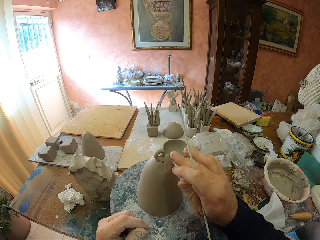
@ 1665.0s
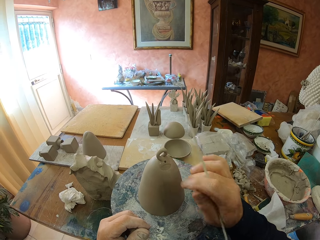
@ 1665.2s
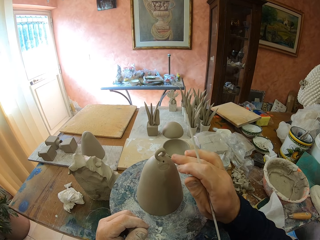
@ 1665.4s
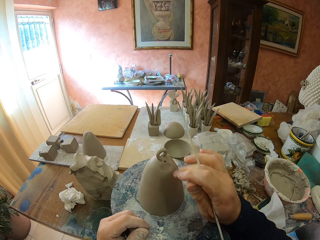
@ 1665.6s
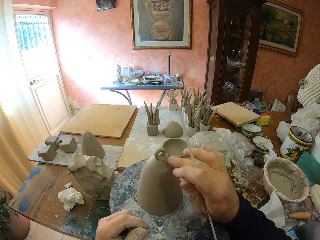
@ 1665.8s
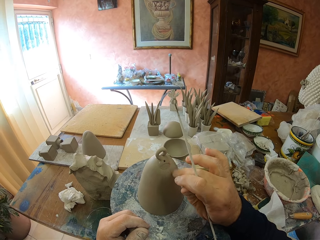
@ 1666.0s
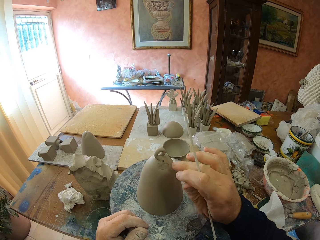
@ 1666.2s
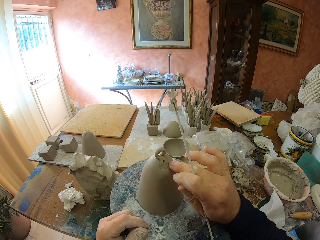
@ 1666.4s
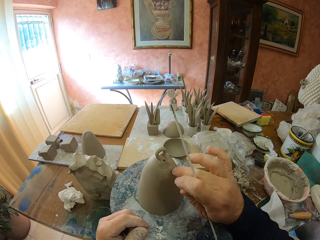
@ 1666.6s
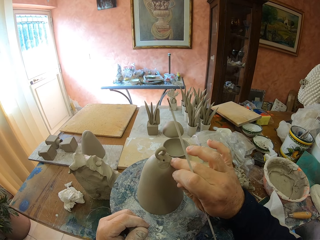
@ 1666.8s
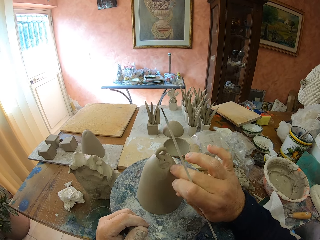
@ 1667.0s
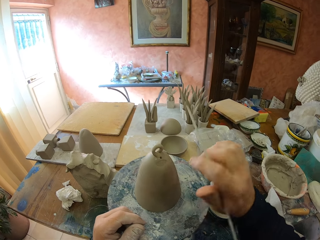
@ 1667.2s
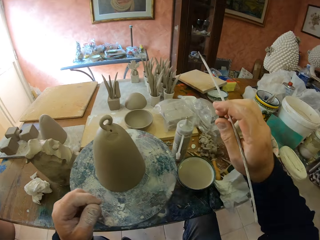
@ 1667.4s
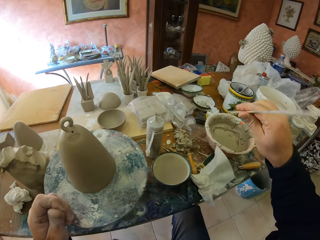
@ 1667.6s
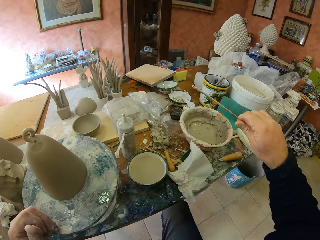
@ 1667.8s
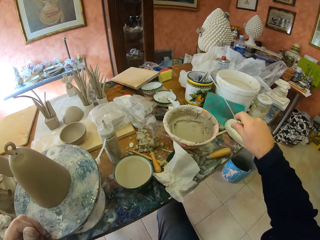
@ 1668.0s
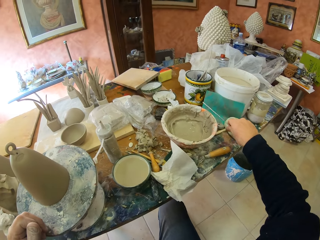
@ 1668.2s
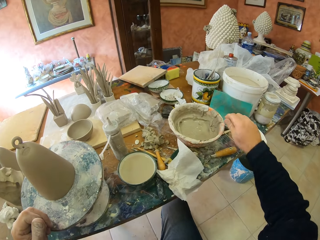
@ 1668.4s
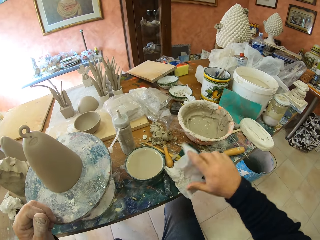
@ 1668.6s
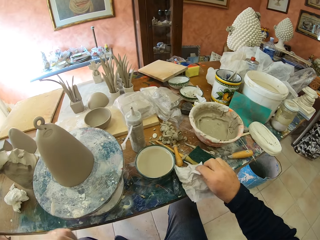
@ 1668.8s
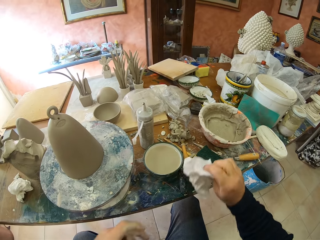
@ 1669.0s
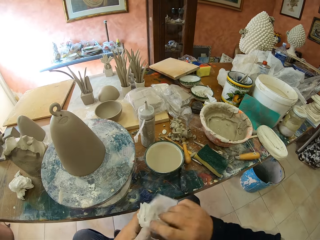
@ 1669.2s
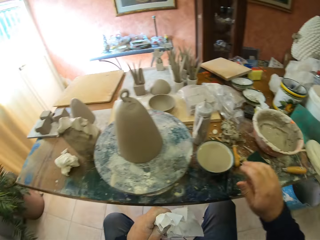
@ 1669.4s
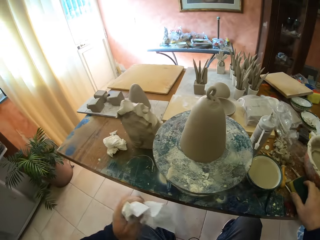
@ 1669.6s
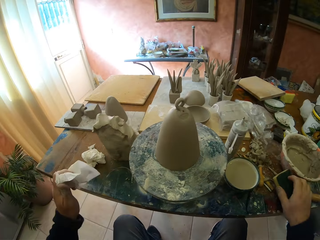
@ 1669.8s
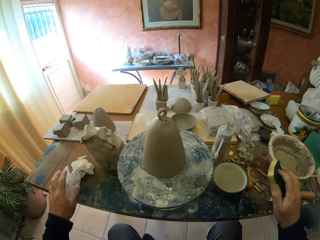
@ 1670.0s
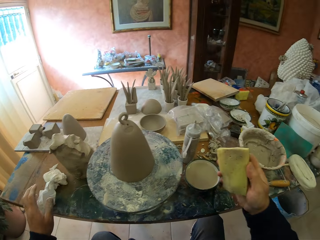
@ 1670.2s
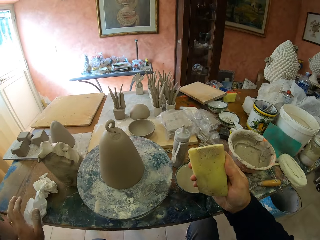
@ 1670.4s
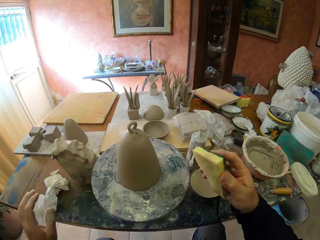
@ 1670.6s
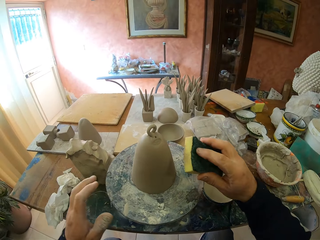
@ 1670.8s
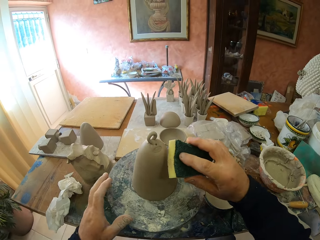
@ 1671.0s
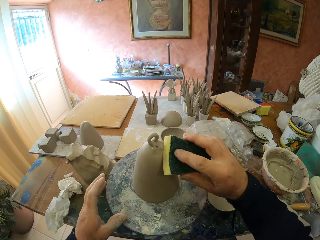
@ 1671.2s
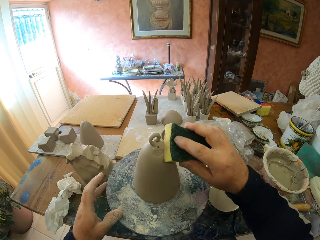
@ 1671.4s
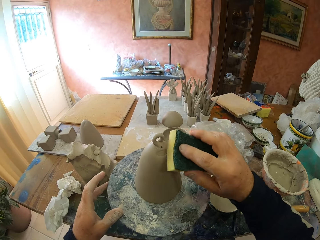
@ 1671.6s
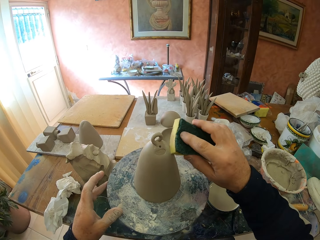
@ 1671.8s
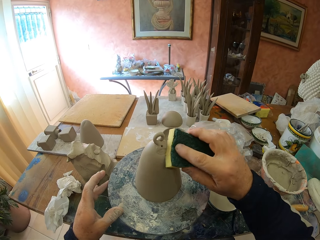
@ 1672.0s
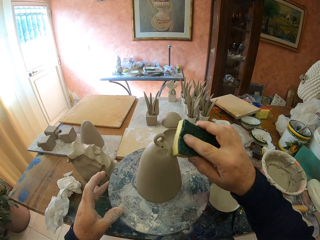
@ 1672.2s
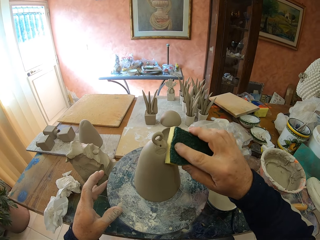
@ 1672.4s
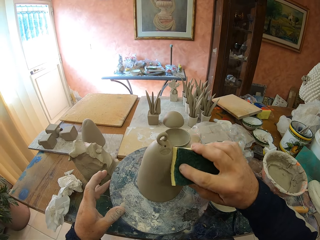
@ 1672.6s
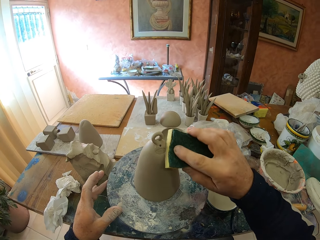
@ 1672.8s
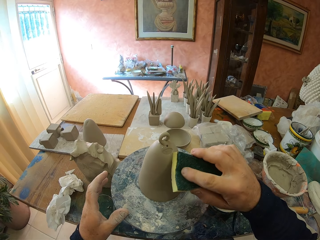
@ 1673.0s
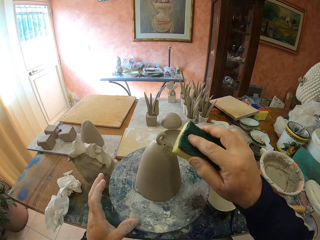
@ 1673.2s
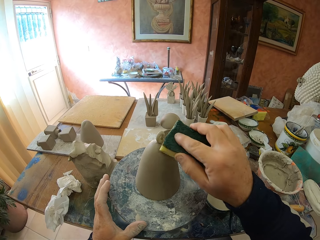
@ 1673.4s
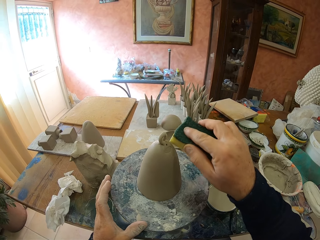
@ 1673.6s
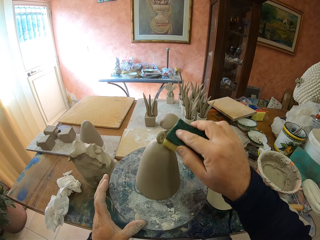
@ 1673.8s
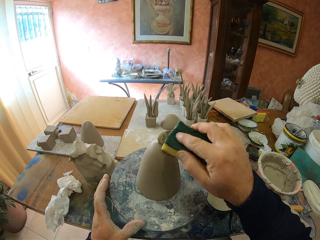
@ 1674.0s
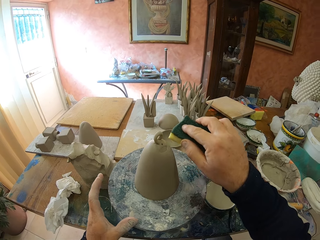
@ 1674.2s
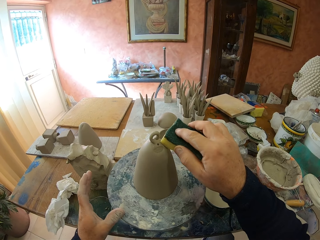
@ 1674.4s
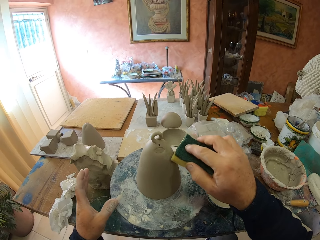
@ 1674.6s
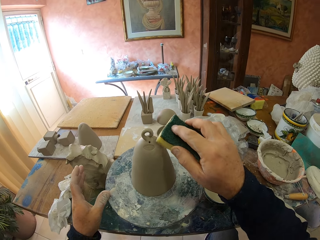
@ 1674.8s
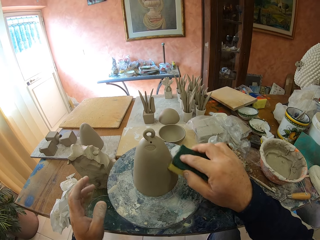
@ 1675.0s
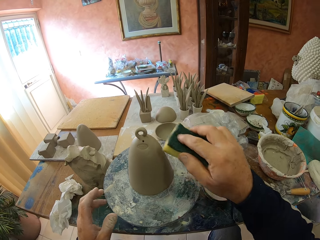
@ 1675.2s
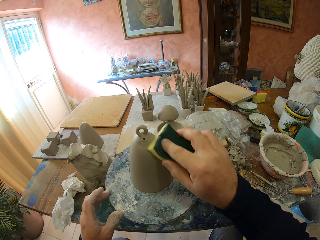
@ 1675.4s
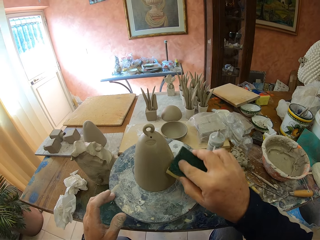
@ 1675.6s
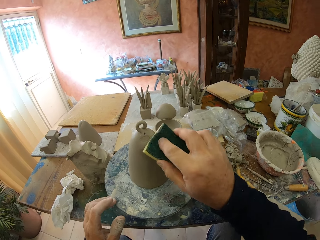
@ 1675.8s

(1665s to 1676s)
The camera wearer puts the wooden stick on the table. They pick up the tissue paper. They put the tissue paper on the table. They pick up the super bright. They wipe the sculpture.

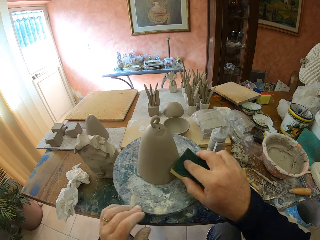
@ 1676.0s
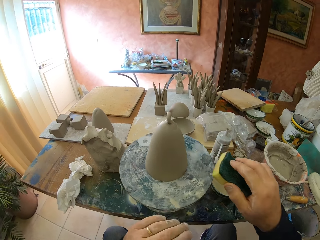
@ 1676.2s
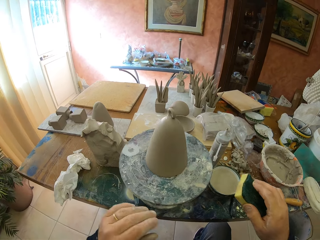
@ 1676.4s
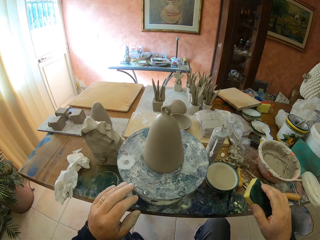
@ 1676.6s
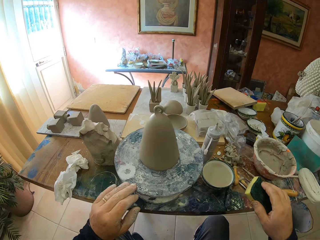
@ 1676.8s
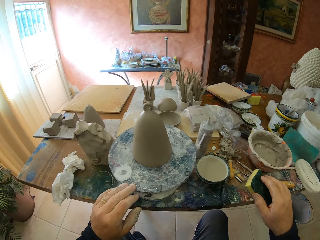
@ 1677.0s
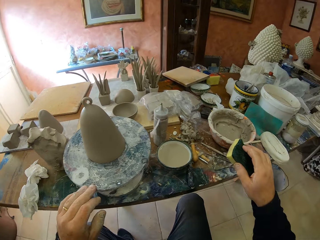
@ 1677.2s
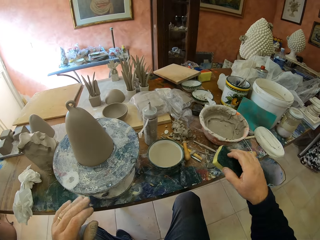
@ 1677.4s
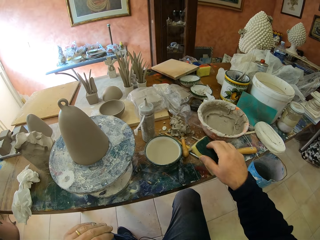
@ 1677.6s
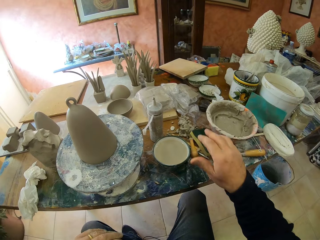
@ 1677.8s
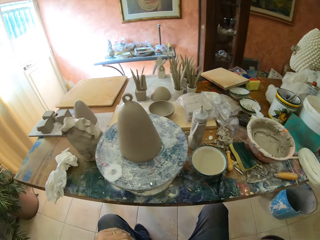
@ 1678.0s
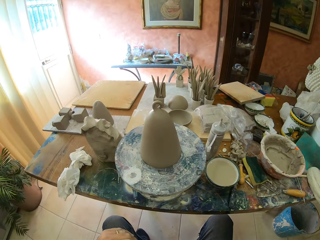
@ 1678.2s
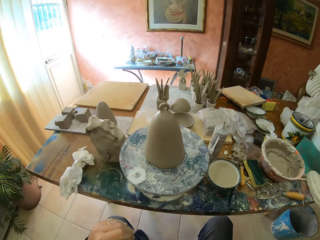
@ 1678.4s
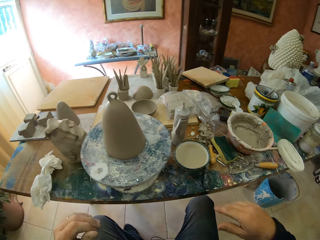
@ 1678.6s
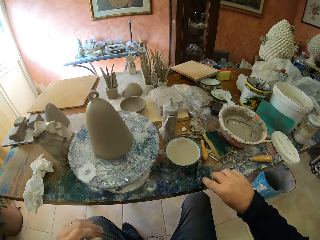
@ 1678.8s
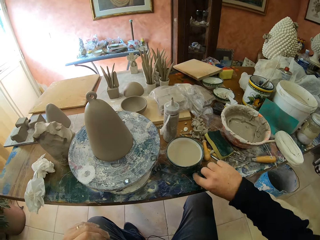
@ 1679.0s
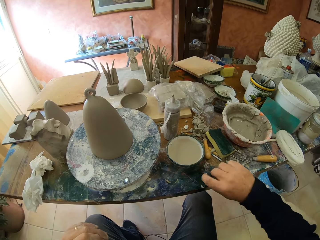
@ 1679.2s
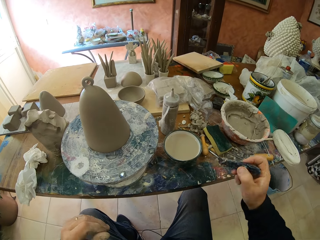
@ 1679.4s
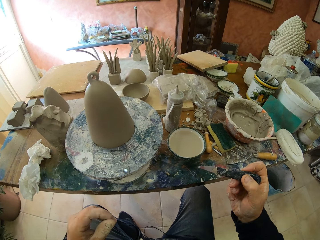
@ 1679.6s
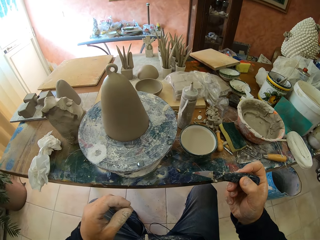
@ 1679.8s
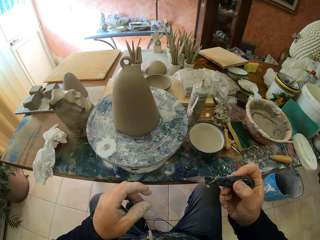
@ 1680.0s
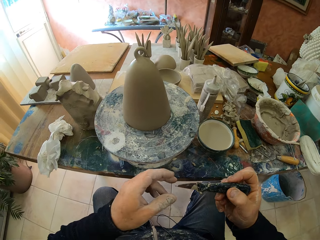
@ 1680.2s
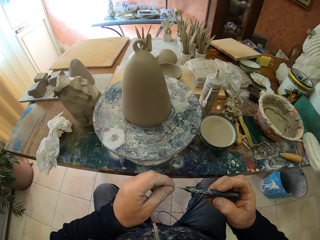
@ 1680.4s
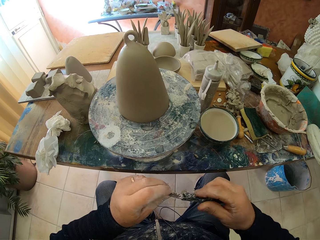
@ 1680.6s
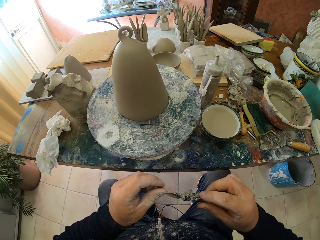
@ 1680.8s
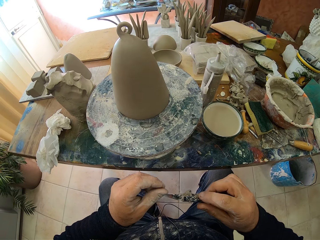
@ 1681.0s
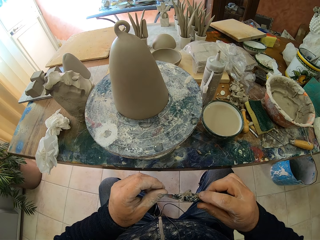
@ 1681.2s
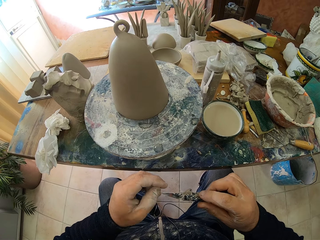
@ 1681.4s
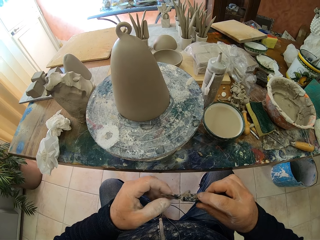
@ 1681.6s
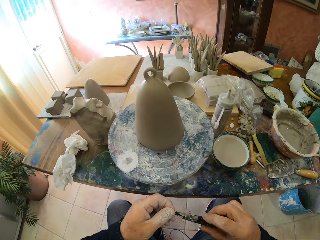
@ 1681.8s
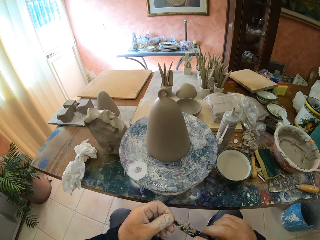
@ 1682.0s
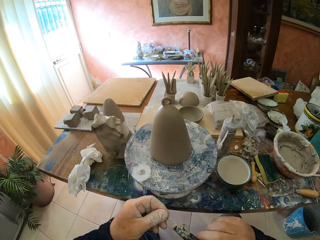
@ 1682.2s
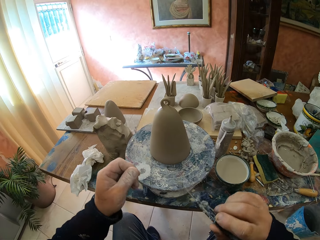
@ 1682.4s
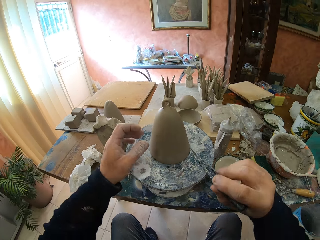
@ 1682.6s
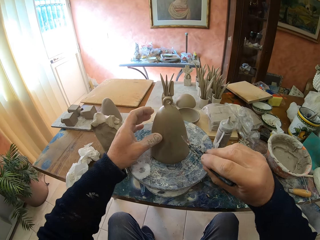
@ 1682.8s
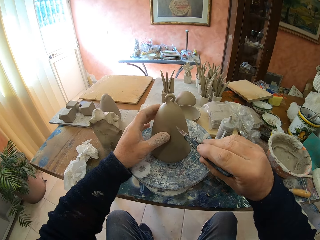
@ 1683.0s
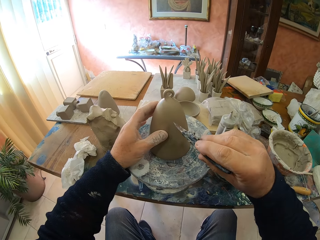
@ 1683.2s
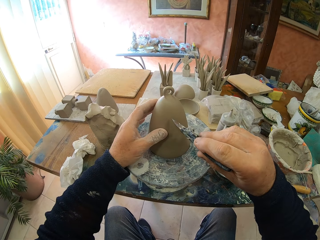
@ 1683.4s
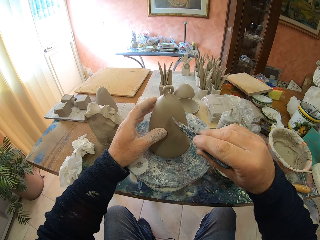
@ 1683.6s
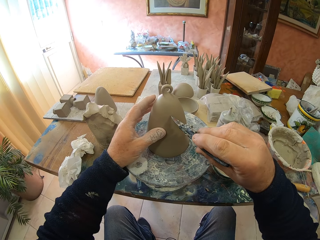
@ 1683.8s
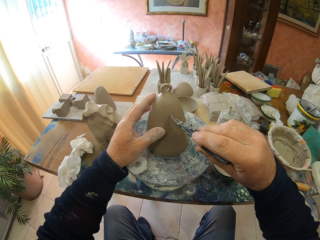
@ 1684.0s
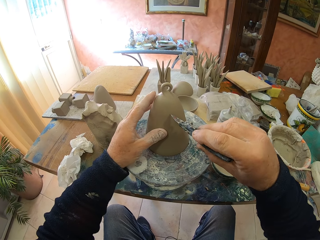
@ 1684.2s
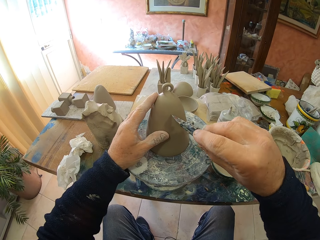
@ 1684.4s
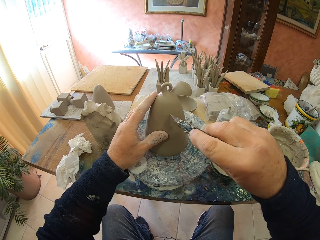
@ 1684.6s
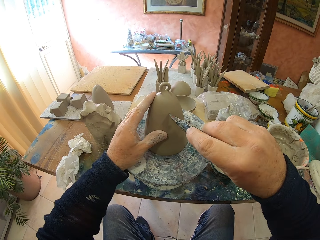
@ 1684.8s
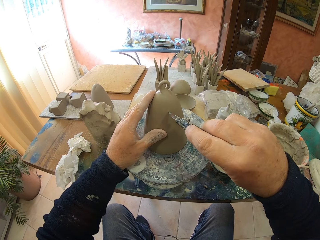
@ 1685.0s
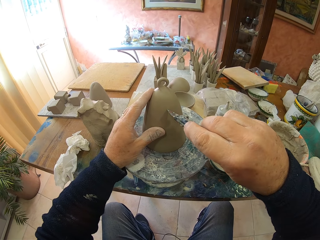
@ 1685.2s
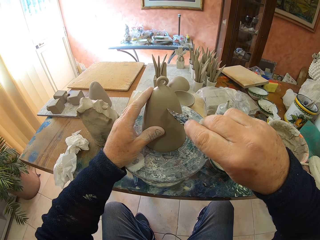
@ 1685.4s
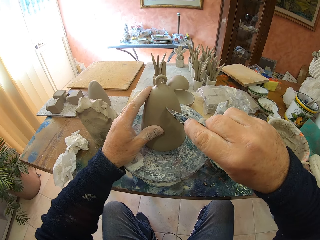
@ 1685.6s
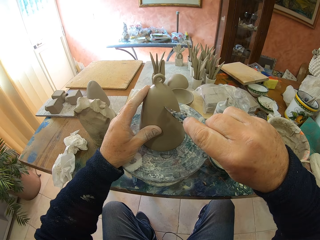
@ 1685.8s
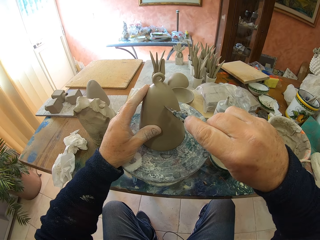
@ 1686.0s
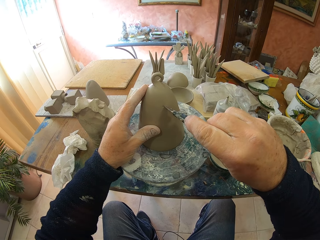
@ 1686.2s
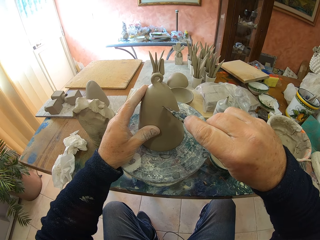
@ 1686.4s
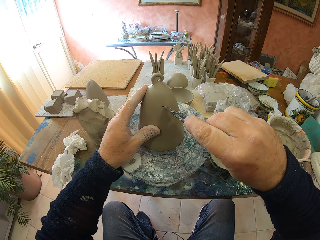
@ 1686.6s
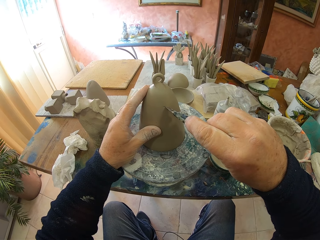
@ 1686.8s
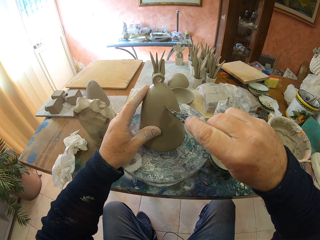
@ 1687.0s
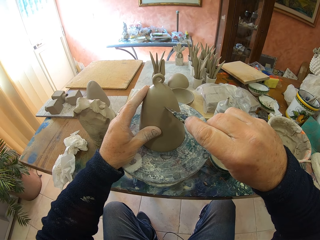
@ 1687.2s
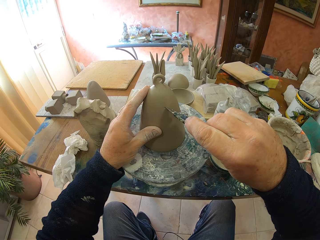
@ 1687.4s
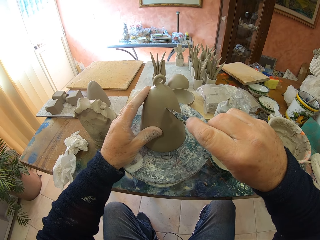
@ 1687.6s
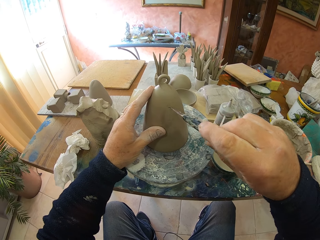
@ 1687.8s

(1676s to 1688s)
The camera wearer puts the super bright on the table. They pick up a pen knife. They cut the clay. They carve the sculpture.
